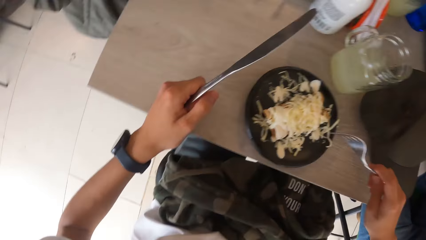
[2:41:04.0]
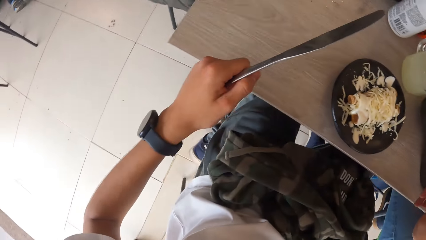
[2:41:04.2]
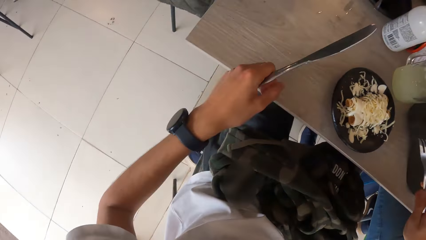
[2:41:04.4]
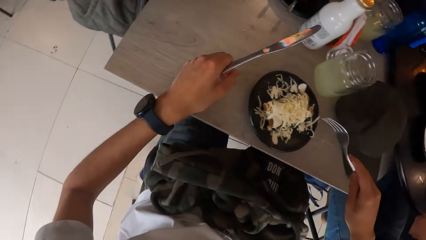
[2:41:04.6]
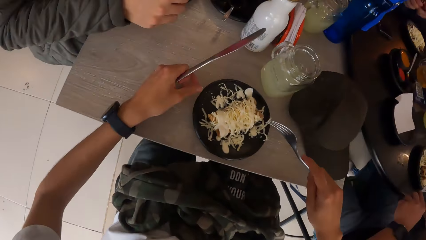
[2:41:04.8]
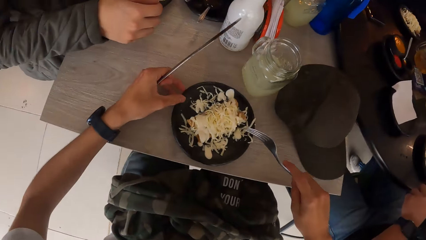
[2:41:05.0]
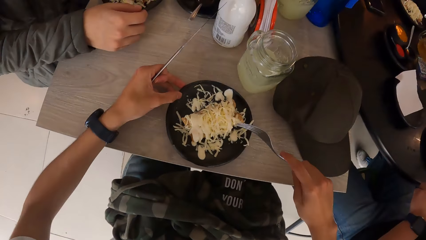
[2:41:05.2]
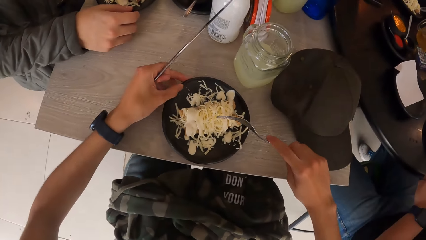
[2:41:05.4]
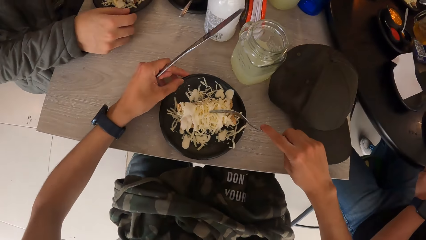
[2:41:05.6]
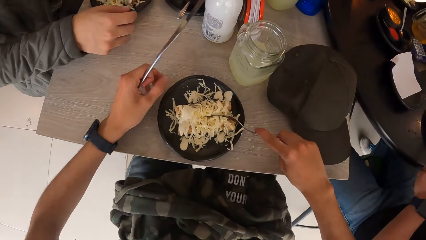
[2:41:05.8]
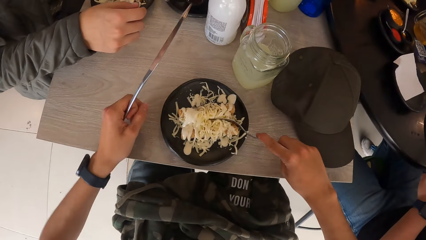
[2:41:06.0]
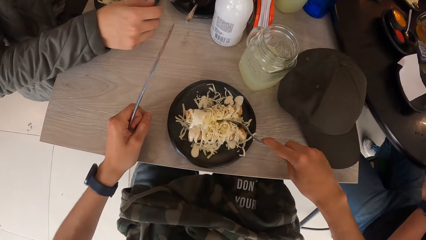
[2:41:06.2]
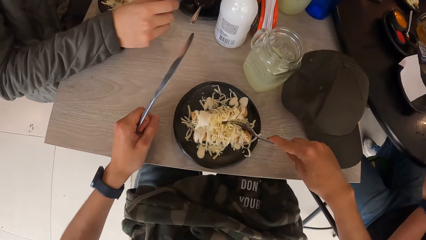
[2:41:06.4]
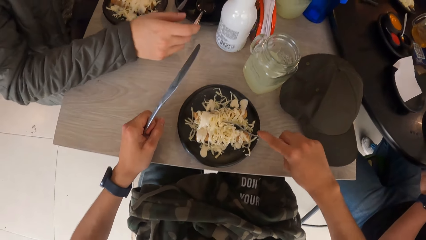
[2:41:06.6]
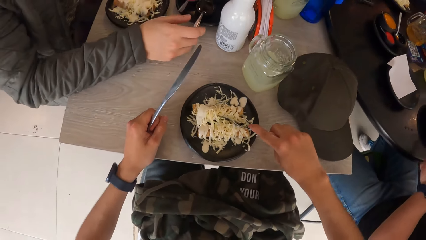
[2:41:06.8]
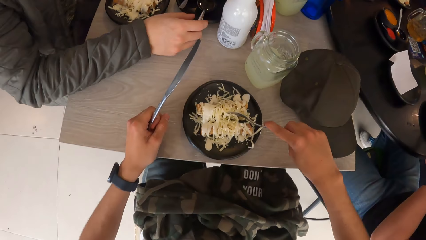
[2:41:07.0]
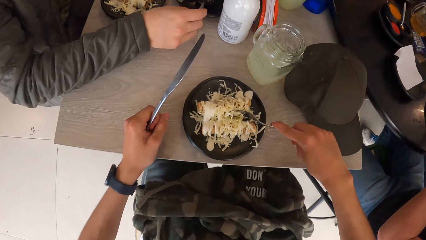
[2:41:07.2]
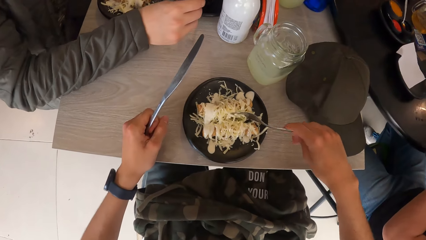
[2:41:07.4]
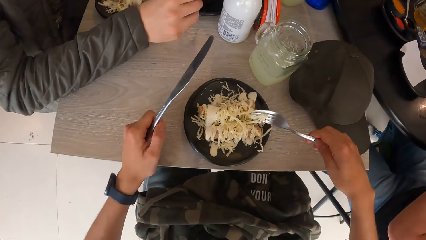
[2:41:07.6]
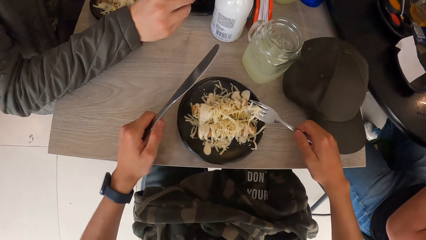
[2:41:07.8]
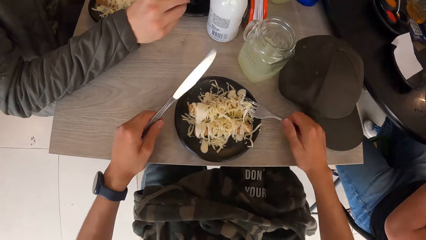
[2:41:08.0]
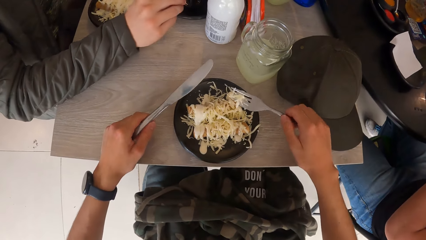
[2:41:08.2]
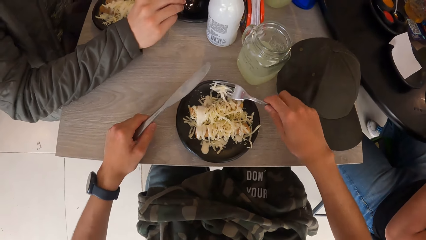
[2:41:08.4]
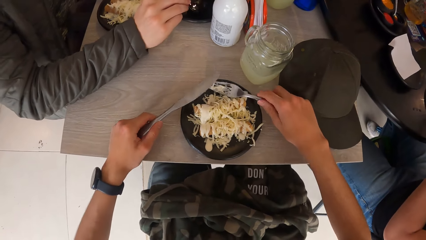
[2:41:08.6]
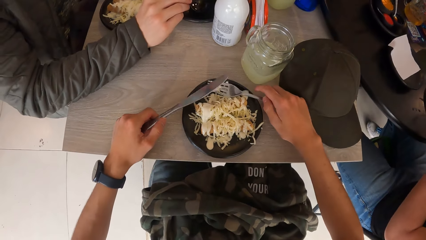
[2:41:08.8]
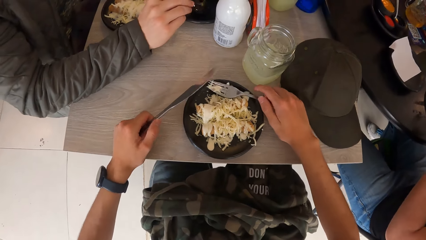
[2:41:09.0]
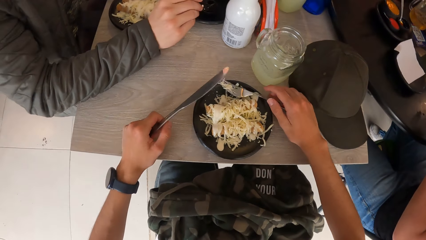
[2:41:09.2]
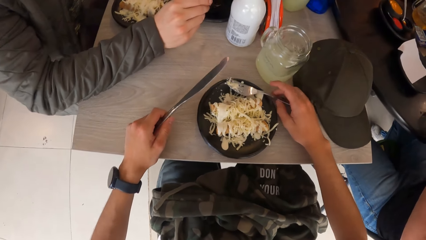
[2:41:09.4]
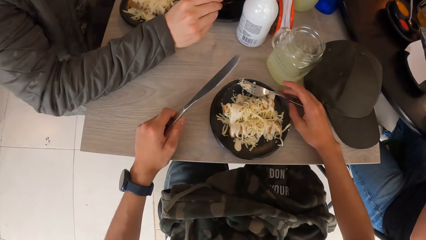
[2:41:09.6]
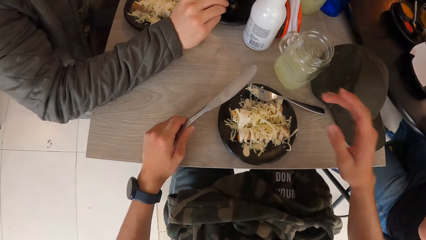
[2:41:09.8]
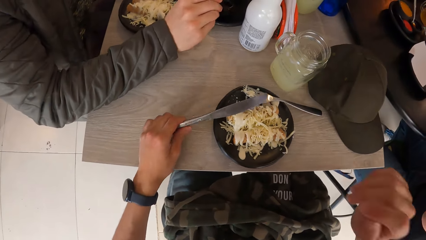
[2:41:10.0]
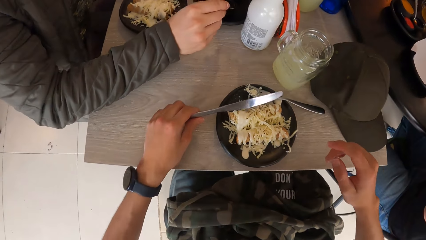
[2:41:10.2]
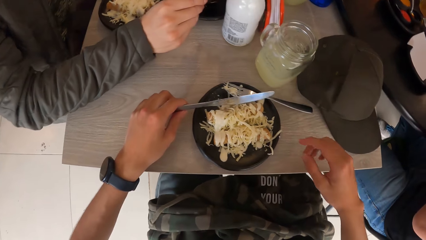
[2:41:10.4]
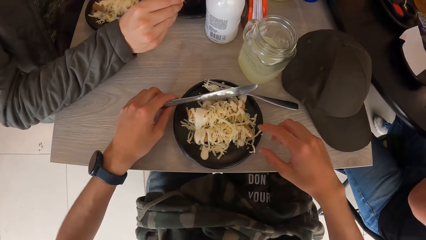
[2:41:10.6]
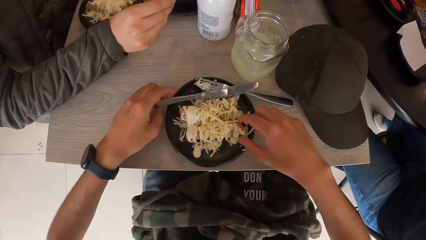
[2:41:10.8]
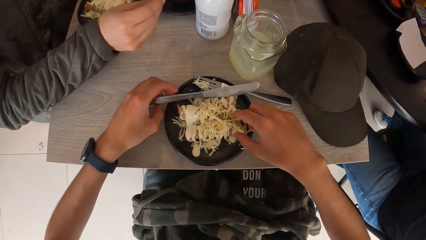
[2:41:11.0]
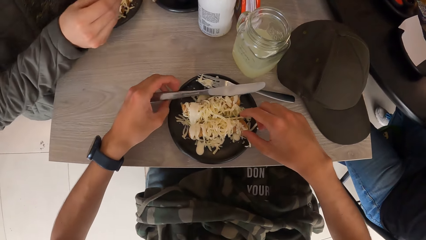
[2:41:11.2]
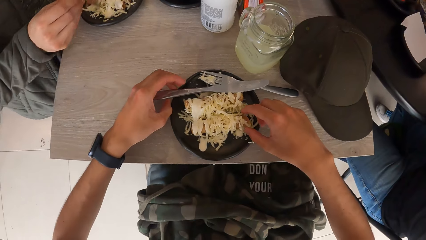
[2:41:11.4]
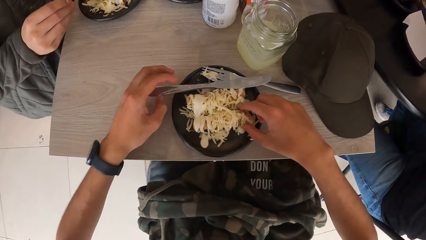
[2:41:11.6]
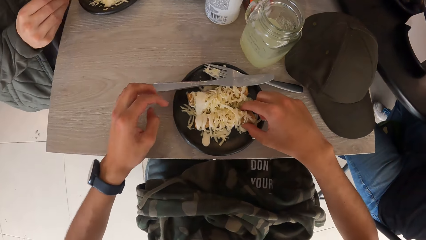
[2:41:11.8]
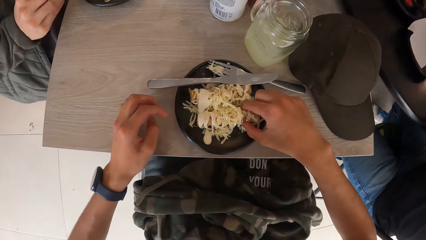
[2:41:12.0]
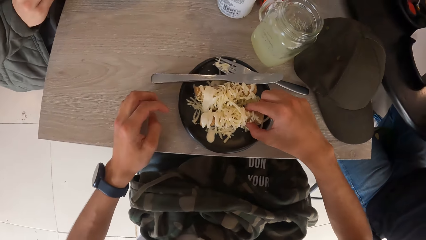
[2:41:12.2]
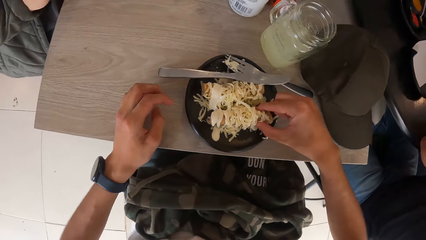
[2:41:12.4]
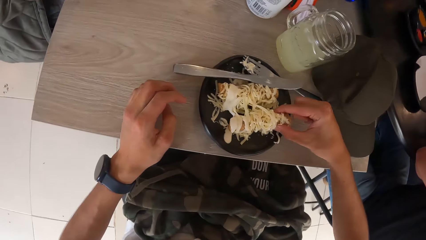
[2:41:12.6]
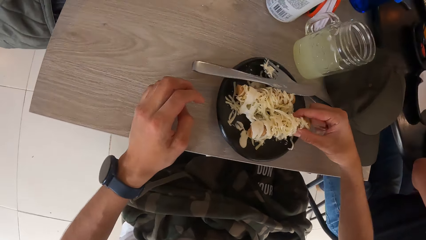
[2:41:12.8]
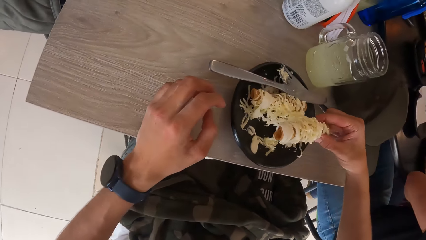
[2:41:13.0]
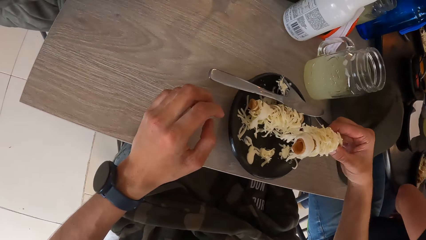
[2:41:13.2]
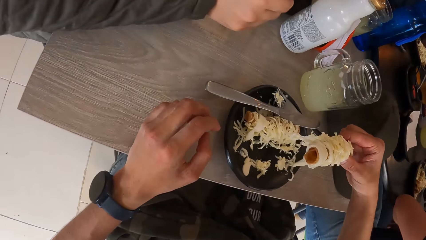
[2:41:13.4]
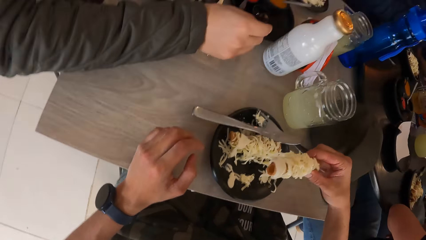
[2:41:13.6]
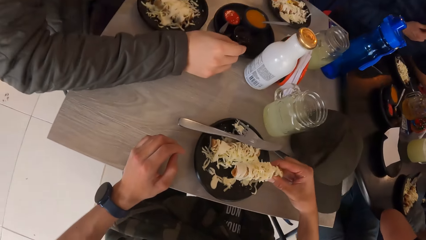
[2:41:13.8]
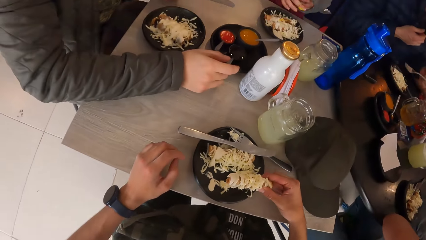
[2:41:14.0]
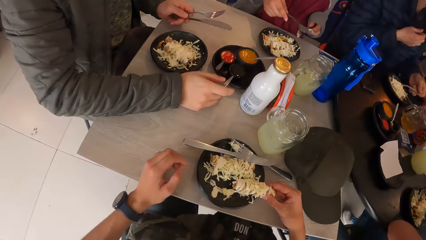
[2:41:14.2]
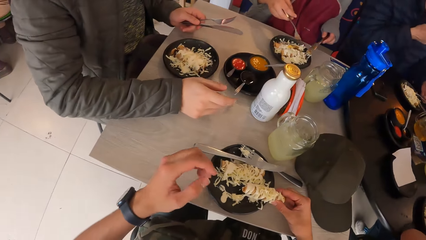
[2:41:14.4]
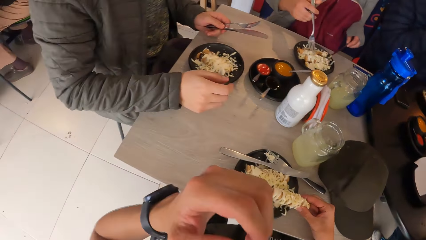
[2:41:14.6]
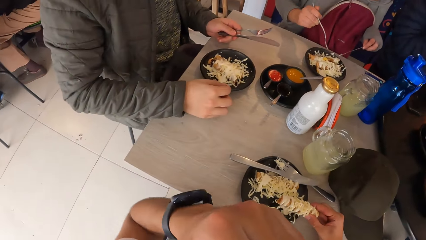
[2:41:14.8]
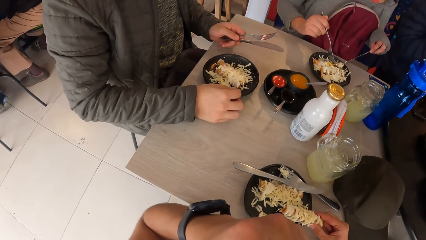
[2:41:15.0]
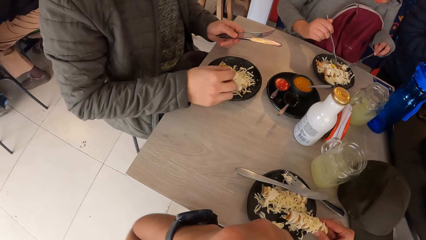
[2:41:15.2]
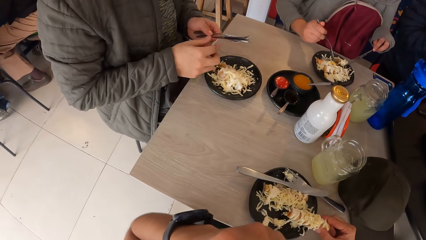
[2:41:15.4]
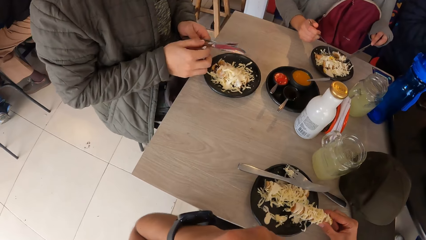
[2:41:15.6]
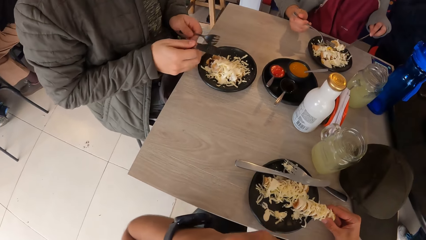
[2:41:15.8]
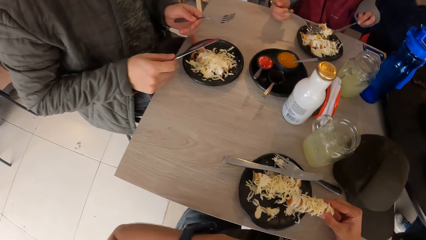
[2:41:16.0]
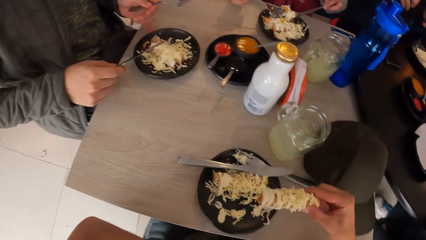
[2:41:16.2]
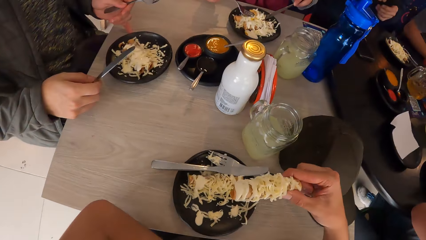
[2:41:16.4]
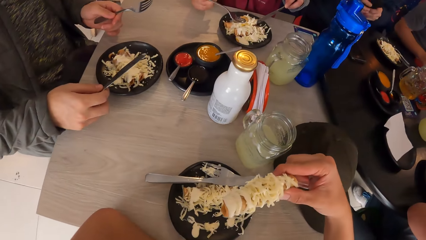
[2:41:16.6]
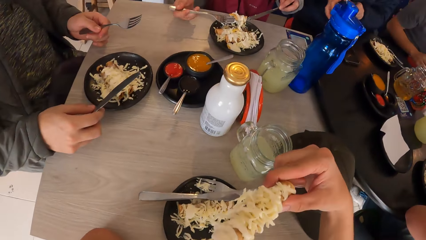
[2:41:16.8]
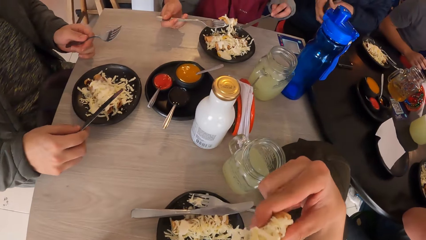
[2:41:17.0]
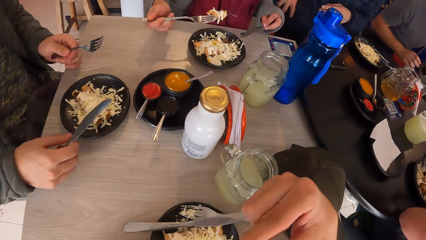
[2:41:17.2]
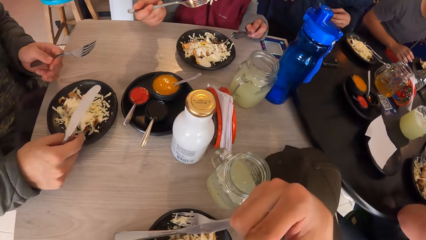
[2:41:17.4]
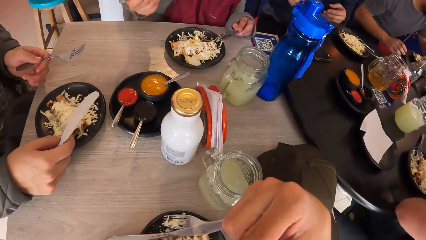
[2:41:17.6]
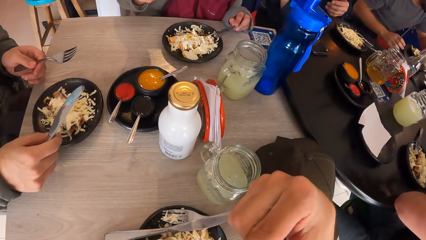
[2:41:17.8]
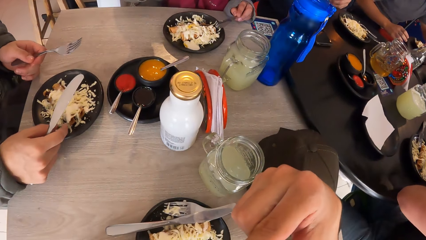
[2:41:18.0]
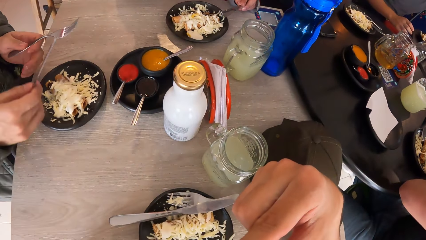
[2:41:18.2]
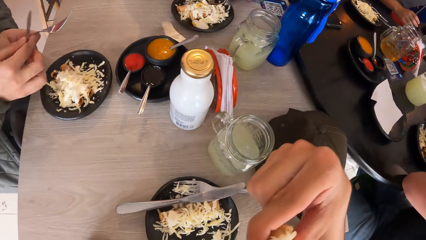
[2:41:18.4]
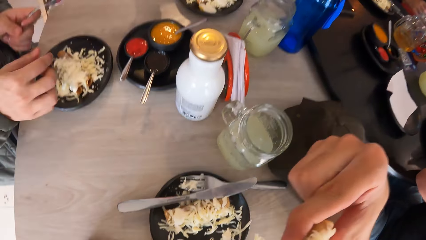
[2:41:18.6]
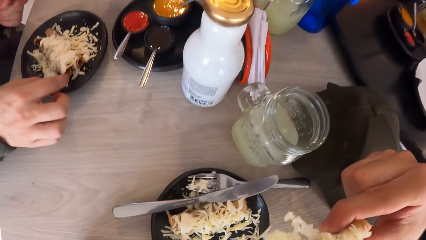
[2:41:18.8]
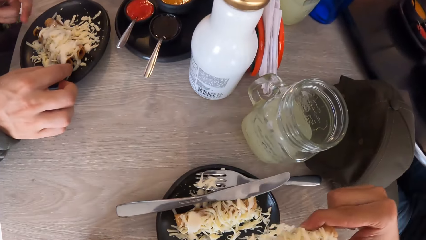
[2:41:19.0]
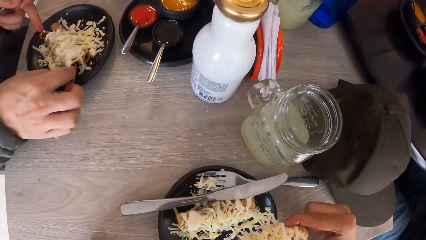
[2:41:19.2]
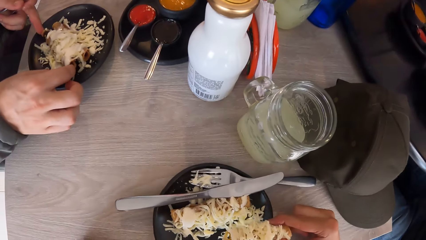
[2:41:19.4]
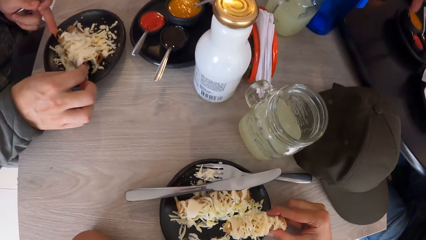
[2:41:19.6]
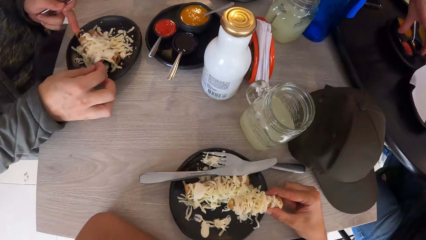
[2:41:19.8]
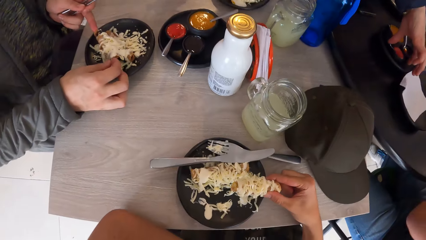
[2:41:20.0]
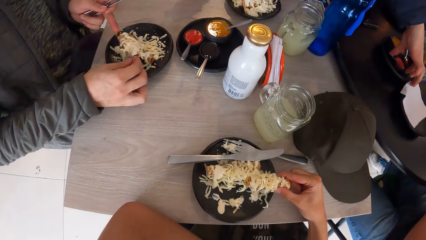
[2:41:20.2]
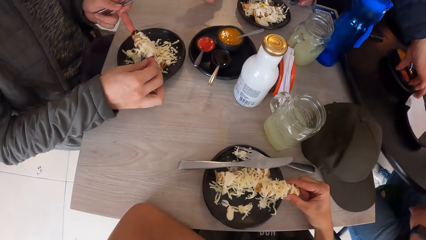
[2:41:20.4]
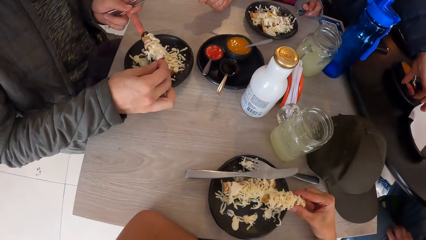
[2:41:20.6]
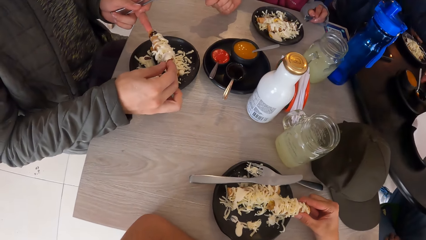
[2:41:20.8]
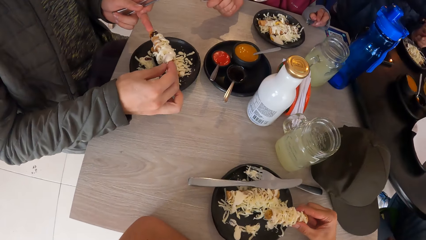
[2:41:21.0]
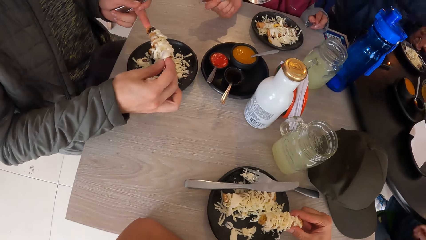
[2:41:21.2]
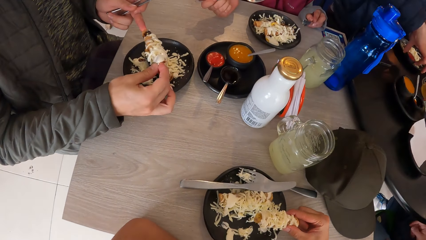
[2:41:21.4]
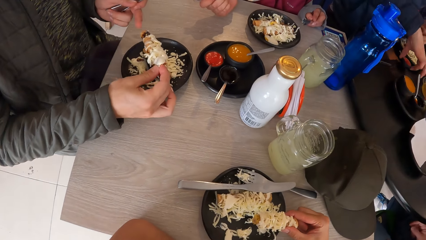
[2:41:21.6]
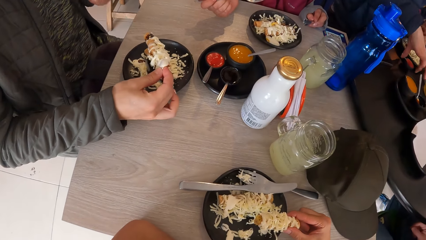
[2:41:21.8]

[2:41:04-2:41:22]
The camera wearer rotates the plate on the table with his left hand. He stirs the food in the plate with the fork in his right hand. The man holds the spoon in the cup of paste on the saucer on the table with his right hand. The camera wearer drops the fork in his right hand on the plate. He drops the knife in his left hand on the plate. The man takes paste from the cup on the saucer with the spoon in his right hand. The camera wearer takes a piece of chicken from the plate on the table with his right hand. The man spreads the paste on the food in the plate on the table with the spoon in his right hand. He holds the spoon in the cup on the saucer on the table with his right hand. The woman passes the fork in her left hand to her right hand. The camera wearer adjusts the facemask on his face with his left hand. He touches his mouth with his left hand. The man passes the knife in his left hand to his right hand and rotates the plate on the table with his left hand. The woman takes food from the plate on the table with the fork in her right hand. The camera wearer puts the food in his mouth. The man passes the knife in his right hand to his left hand. The camera wearer bites from the chicken in his right hand. He places his right hand on the table. He removes the food from his mouth. The man takes a piece of chicken from the plate on the table with both hands.
